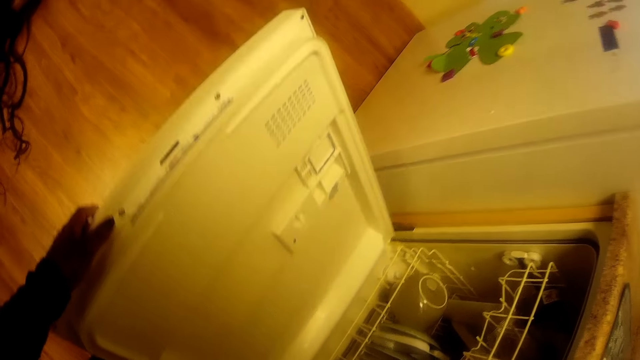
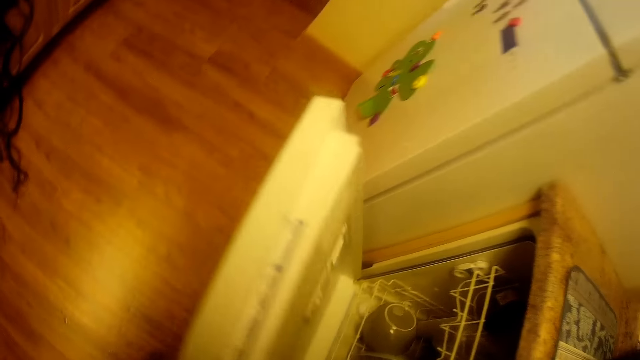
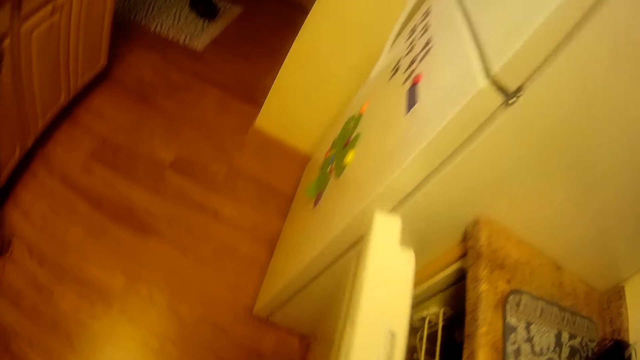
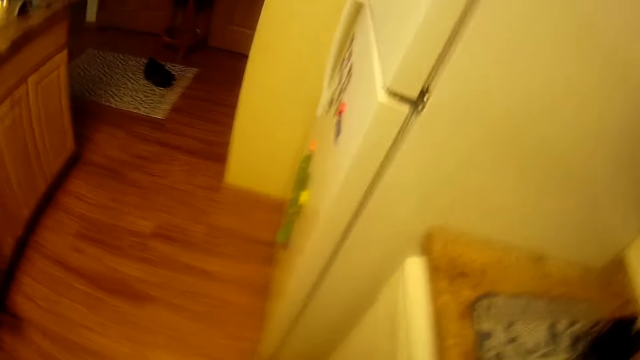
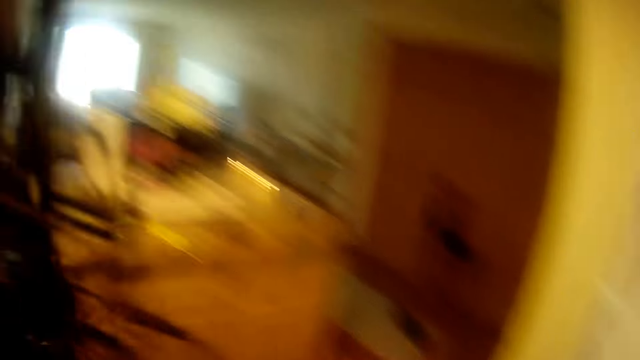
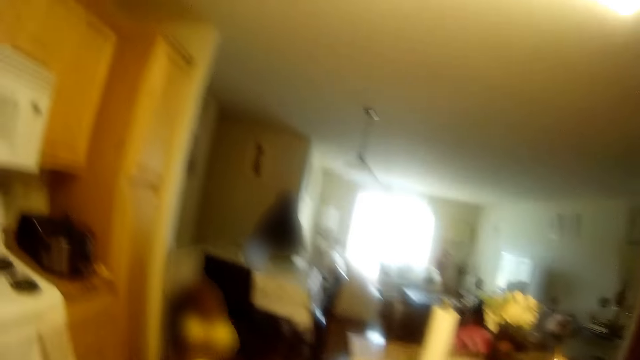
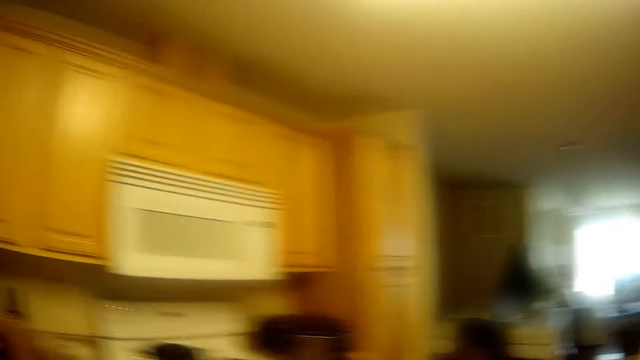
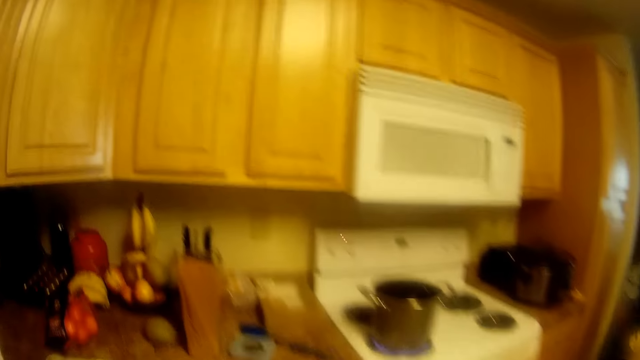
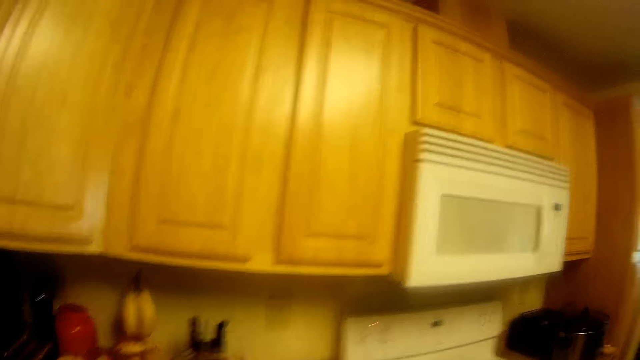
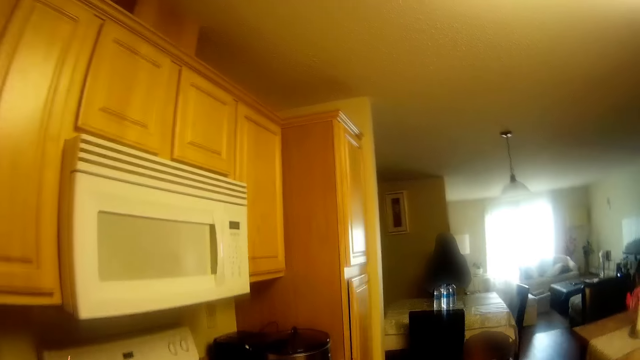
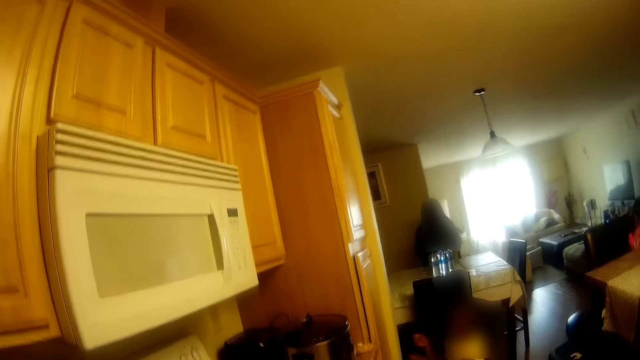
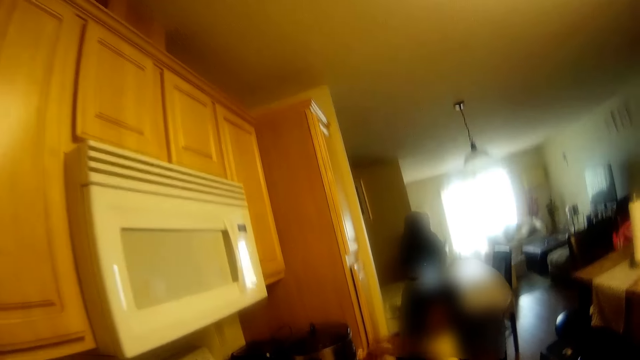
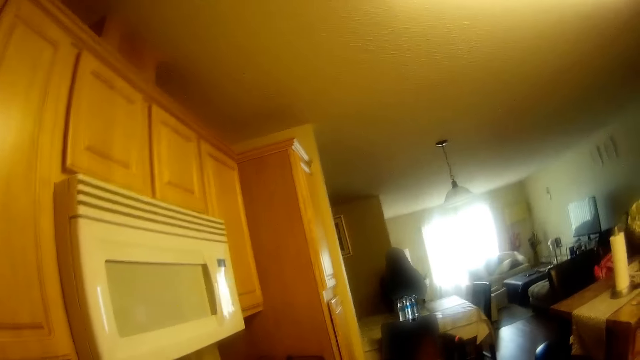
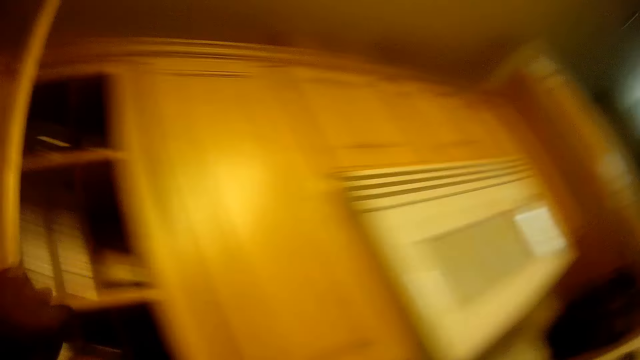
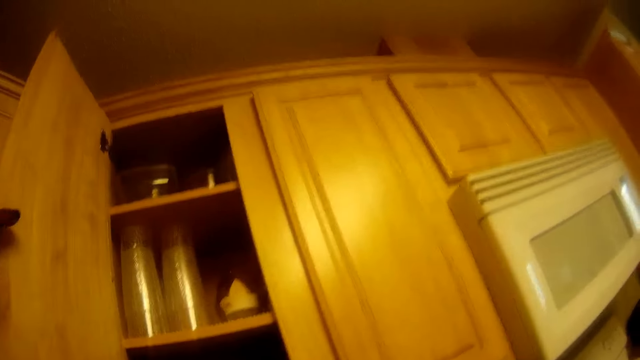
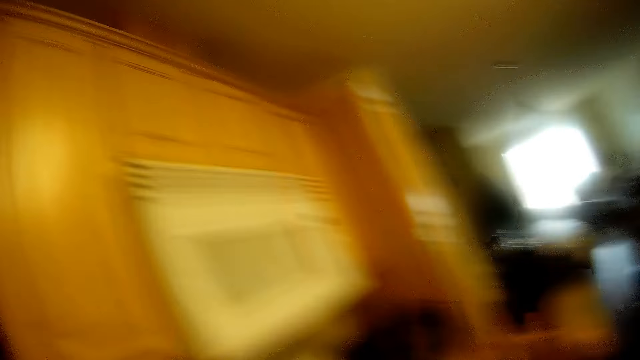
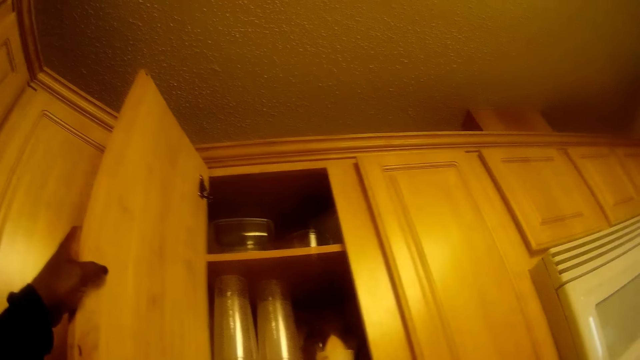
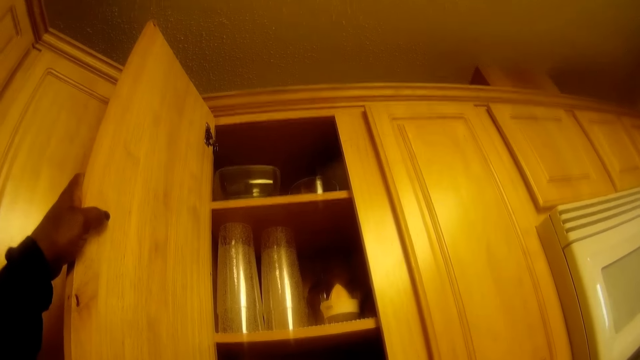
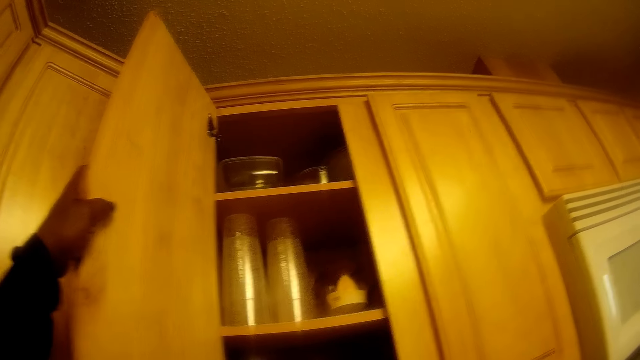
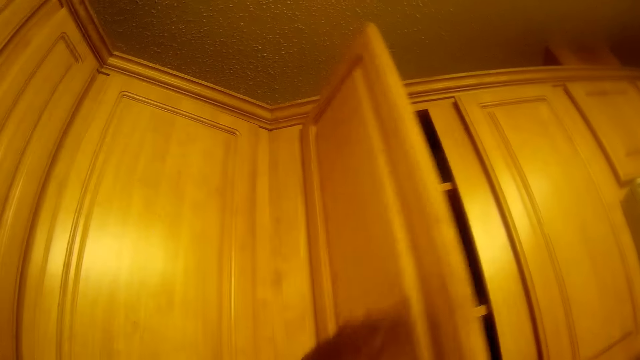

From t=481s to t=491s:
The camera wearer closes the dishwasher with her left hand. She opens the cupboard or cabinet with her left hand. She looks inside the cabinet.

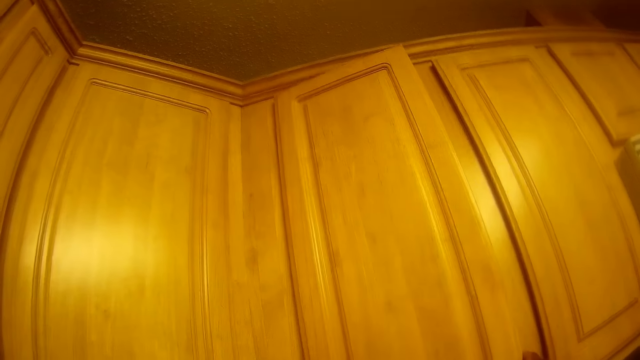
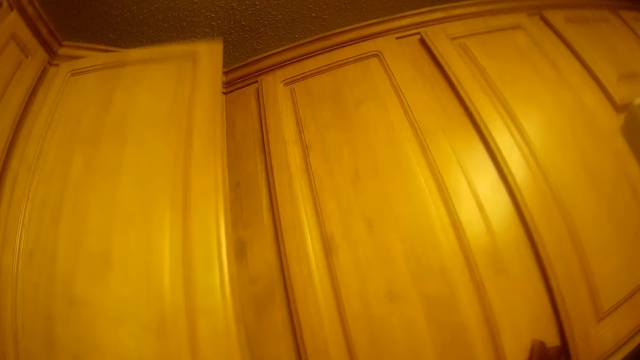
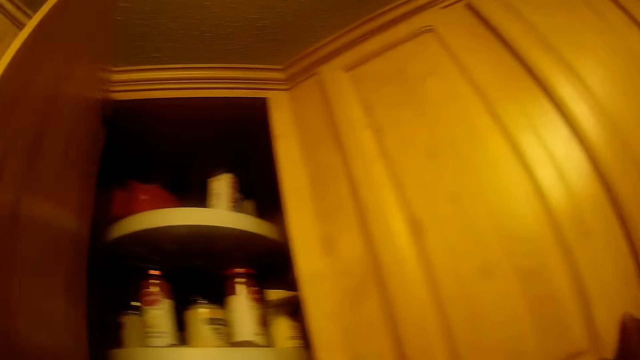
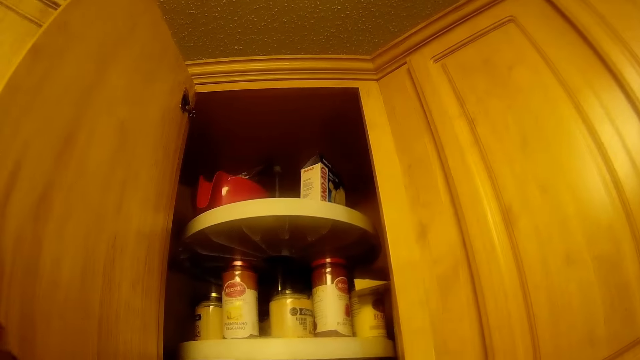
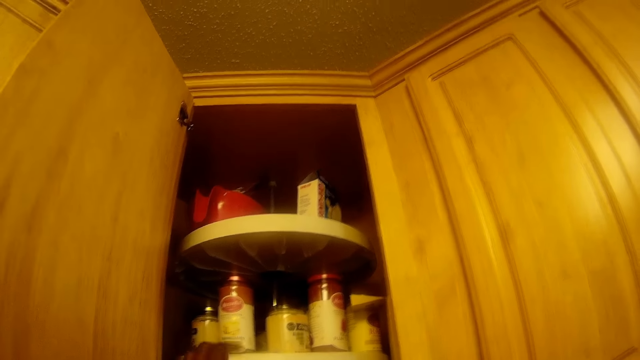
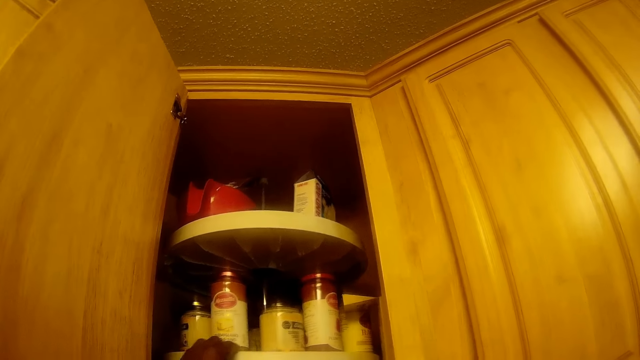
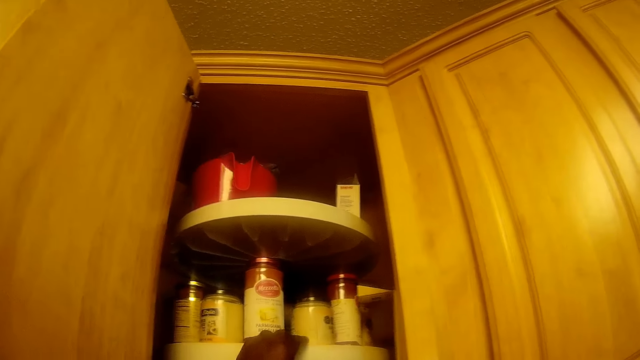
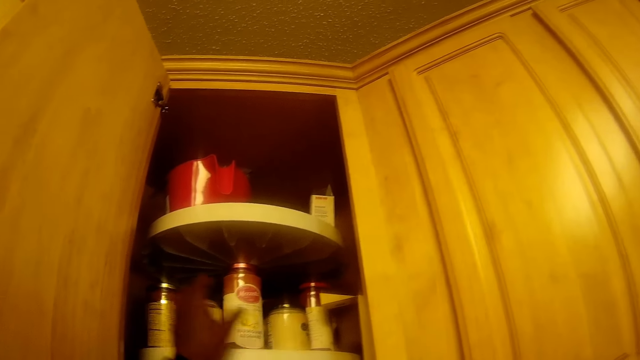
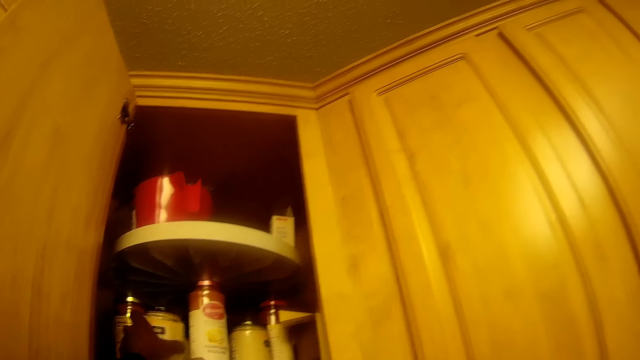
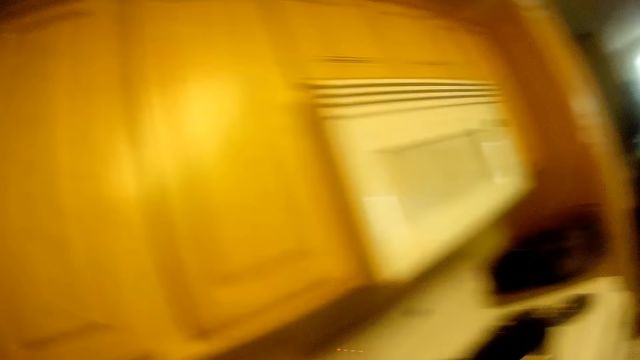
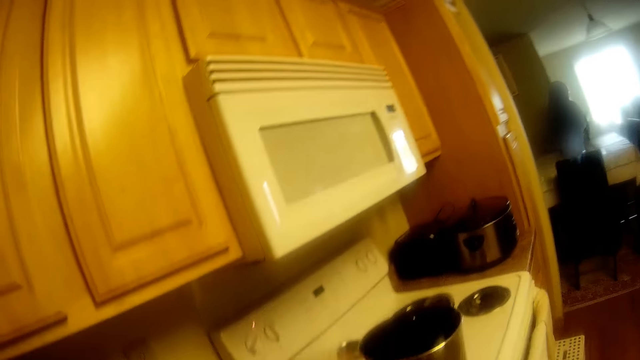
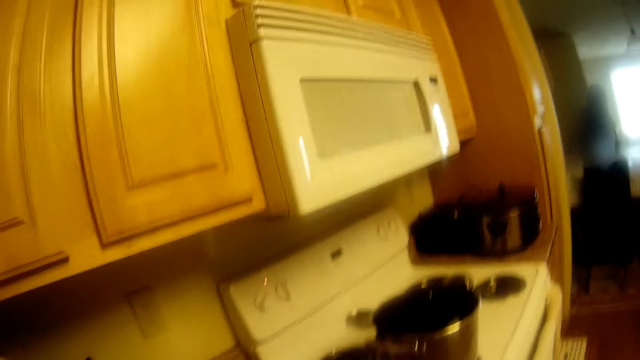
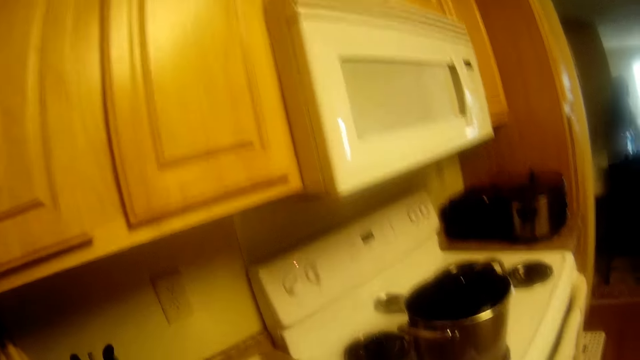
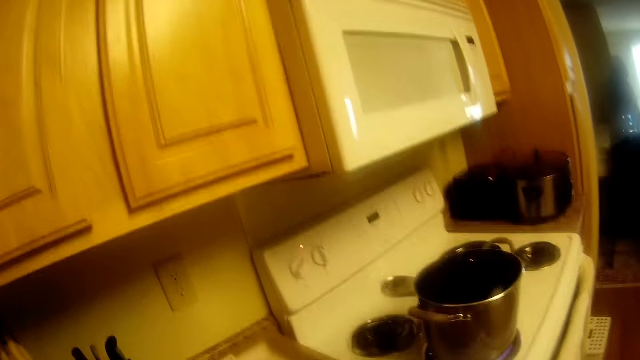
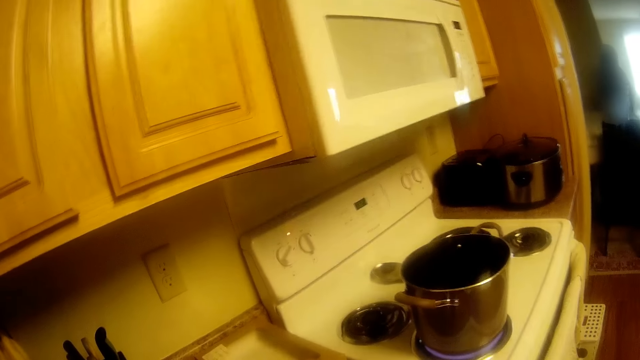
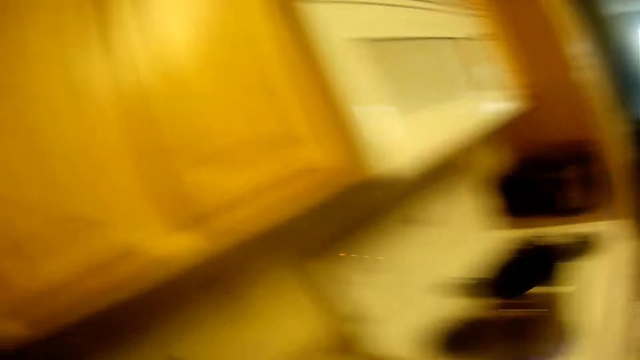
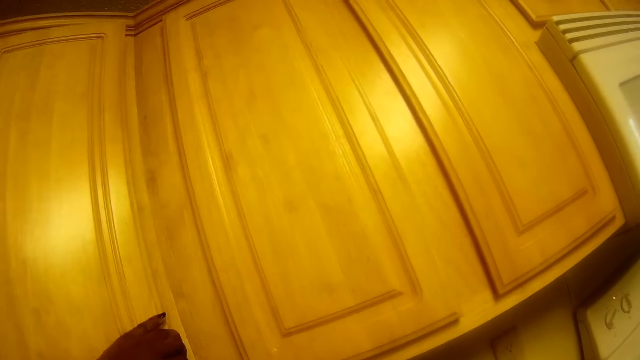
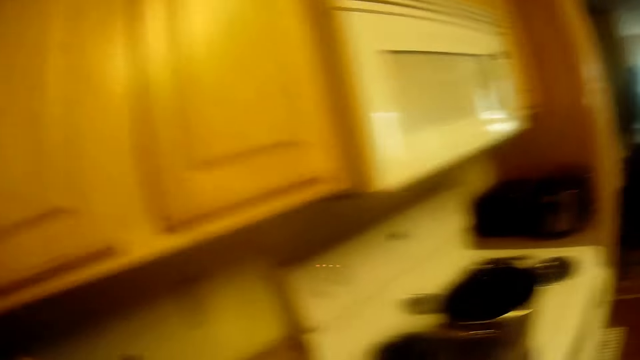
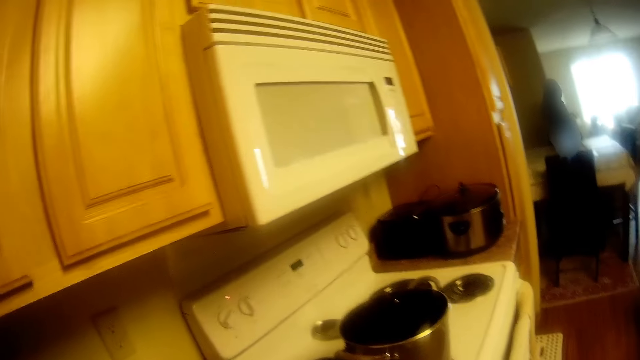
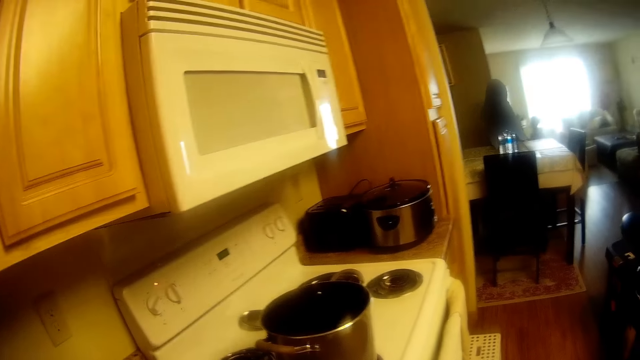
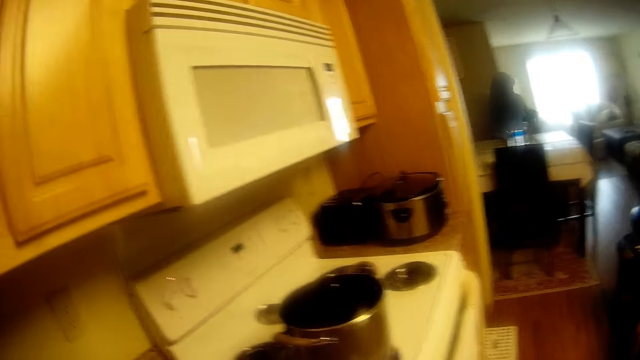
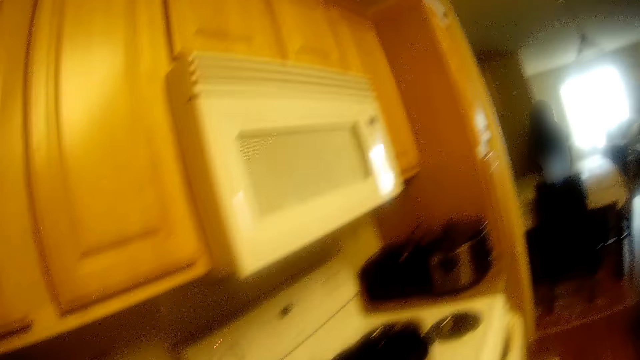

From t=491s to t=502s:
The camera wearer closes the cupboard with her right hand. She opens the cupboard with her left hand. She rotates a Lazy Susan with her left hand. She picks up a bottle from the cupboard with her left hand. She closes the cupboard with her left hand. She interacts with a woman.
